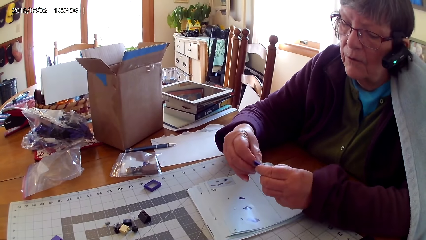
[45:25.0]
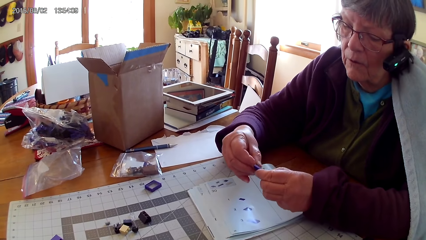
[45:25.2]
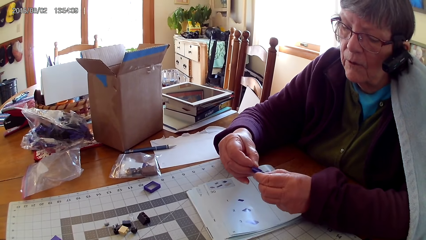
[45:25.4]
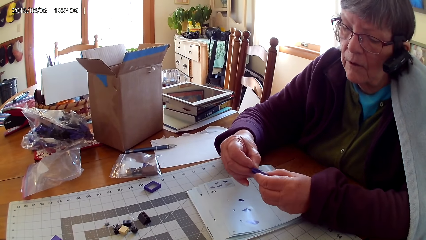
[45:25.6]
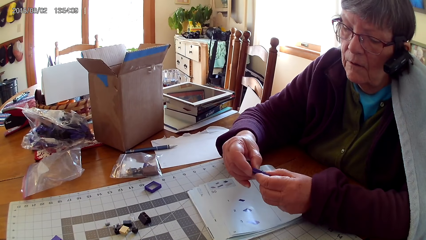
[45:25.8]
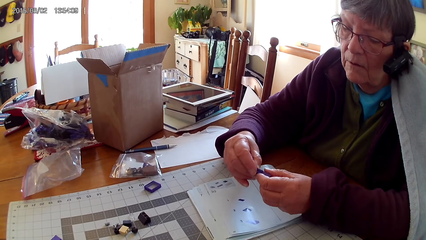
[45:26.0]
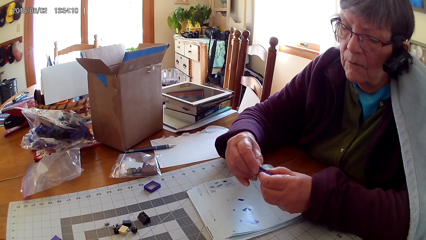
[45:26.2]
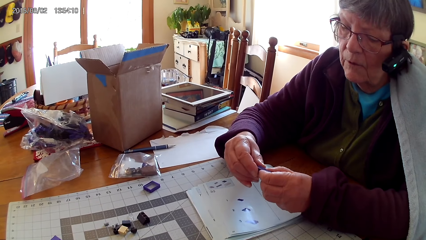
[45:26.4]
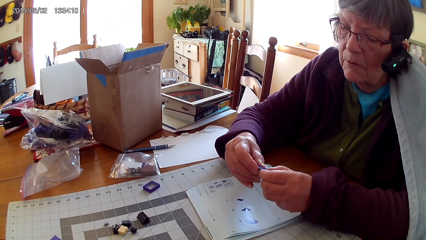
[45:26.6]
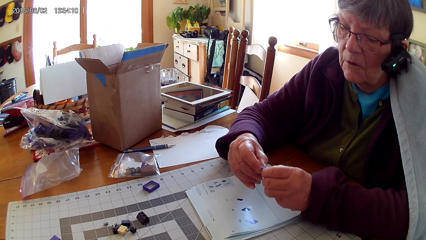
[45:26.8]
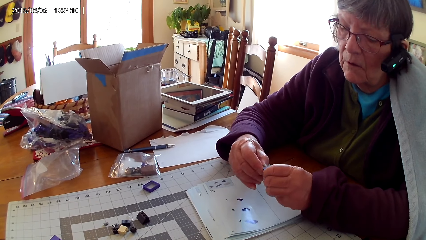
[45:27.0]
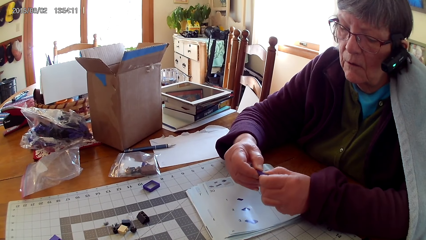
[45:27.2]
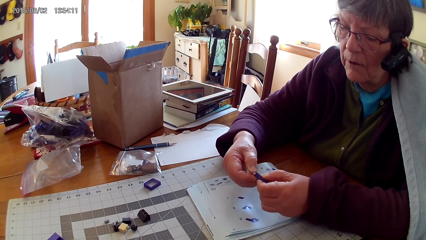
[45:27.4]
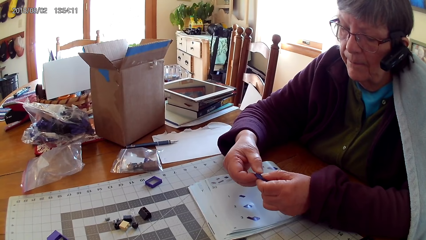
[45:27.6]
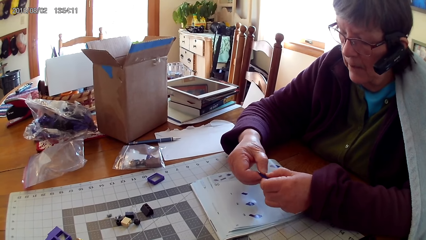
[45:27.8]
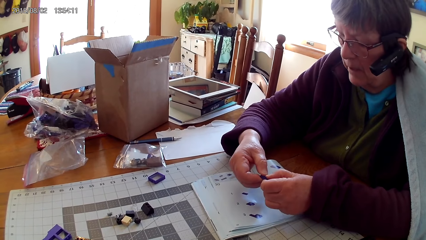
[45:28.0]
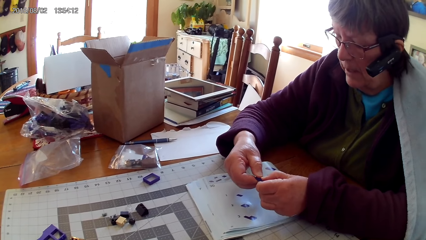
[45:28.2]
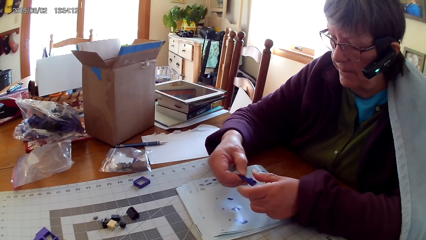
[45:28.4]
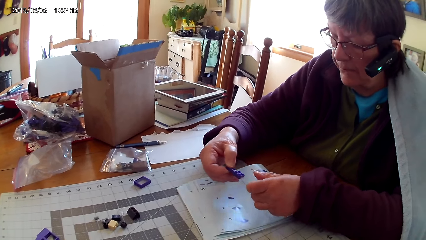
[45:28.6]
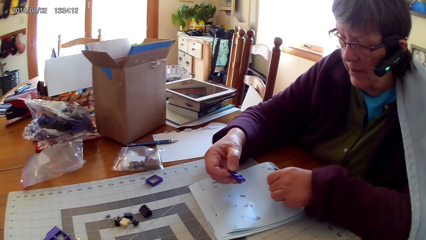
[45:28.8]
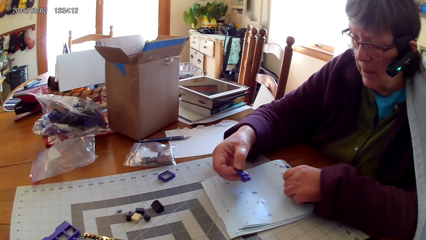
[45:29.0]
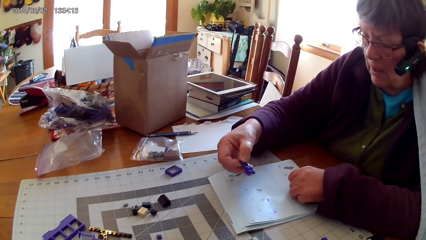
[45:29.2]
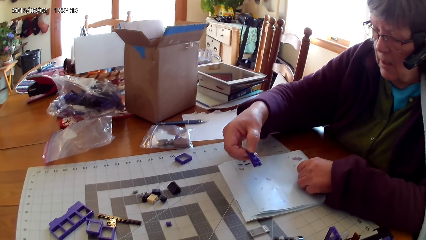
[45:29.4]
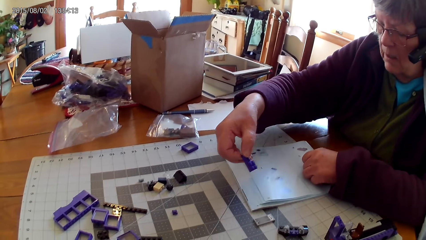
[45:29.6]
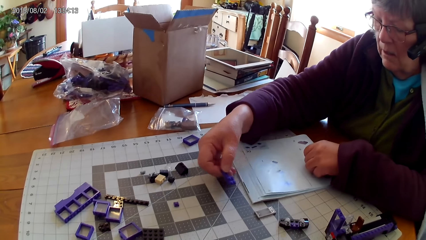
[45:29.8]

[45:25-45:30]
A person looks at the drawings on the book.

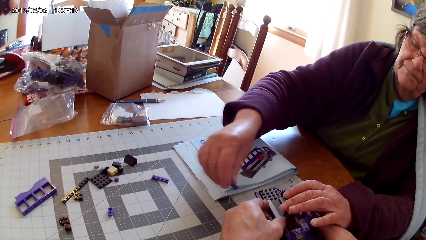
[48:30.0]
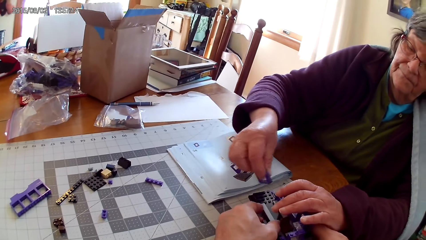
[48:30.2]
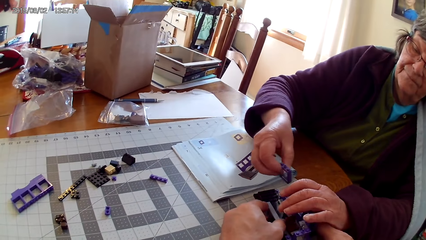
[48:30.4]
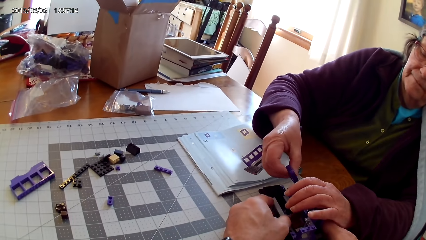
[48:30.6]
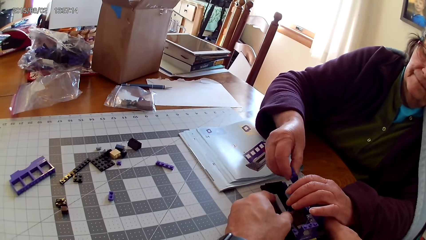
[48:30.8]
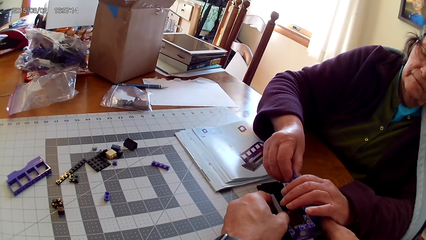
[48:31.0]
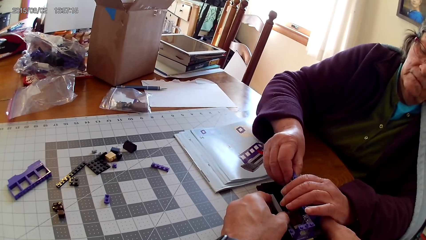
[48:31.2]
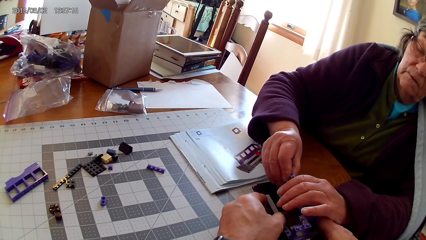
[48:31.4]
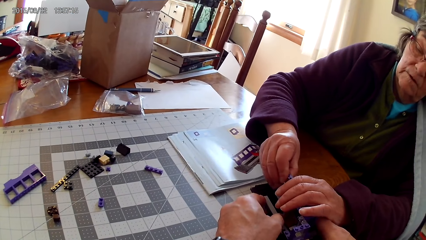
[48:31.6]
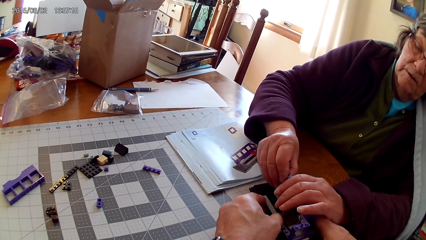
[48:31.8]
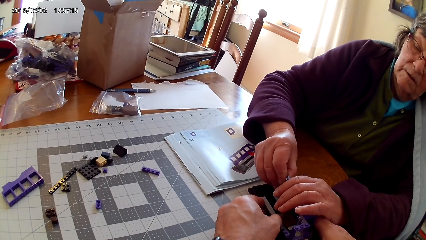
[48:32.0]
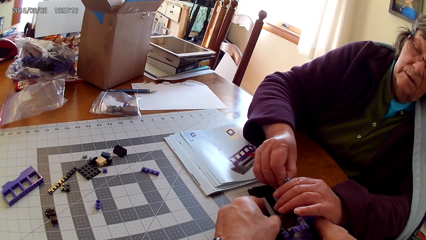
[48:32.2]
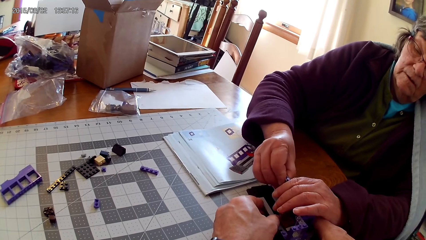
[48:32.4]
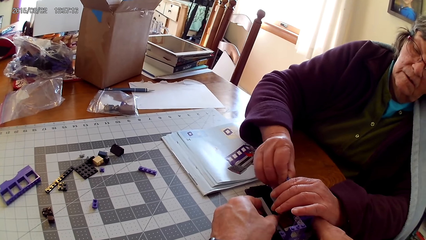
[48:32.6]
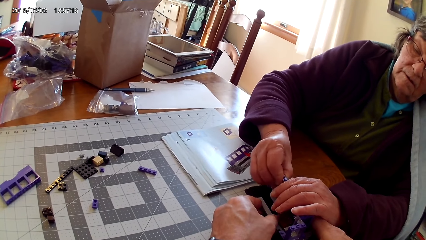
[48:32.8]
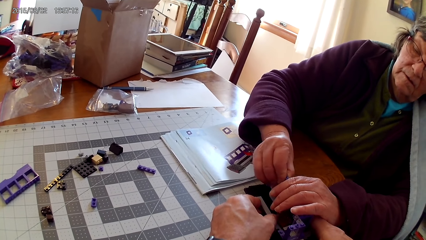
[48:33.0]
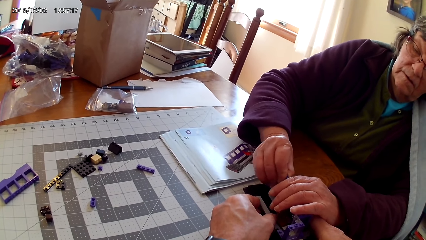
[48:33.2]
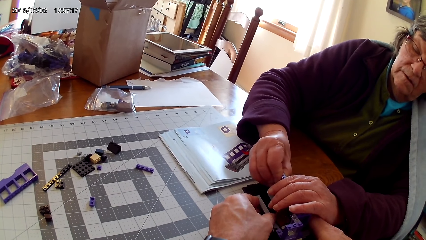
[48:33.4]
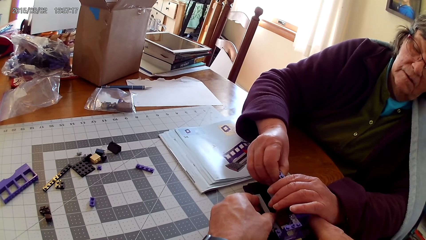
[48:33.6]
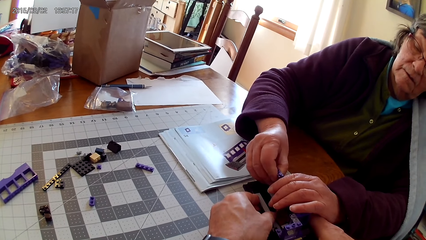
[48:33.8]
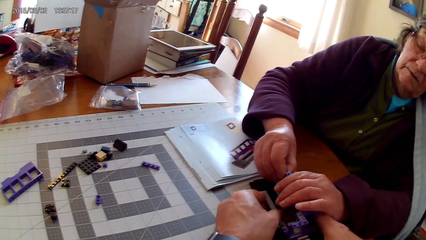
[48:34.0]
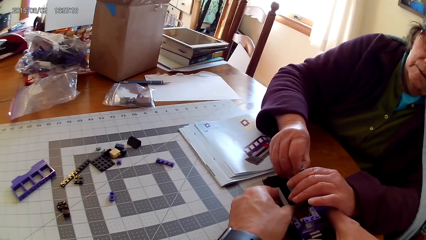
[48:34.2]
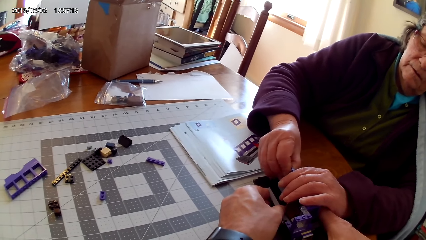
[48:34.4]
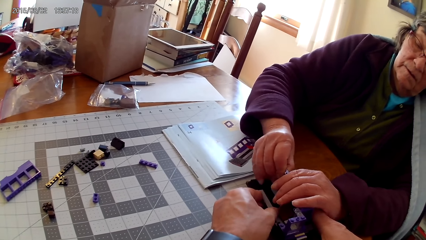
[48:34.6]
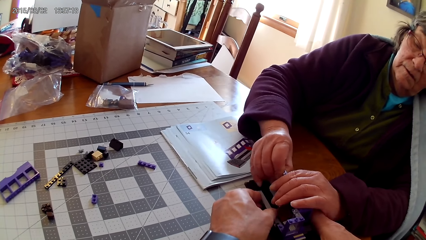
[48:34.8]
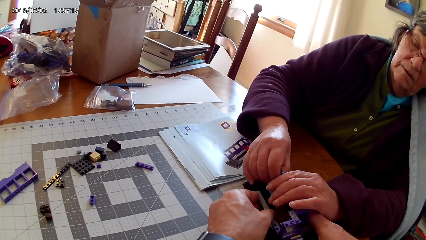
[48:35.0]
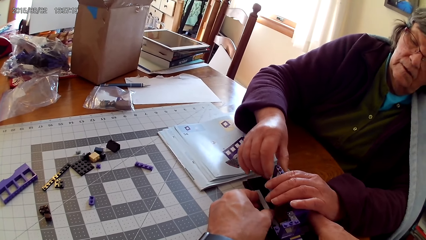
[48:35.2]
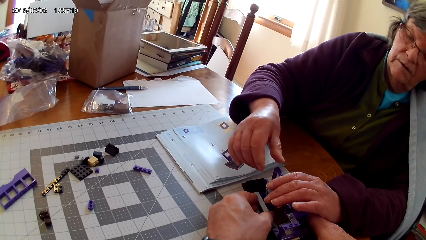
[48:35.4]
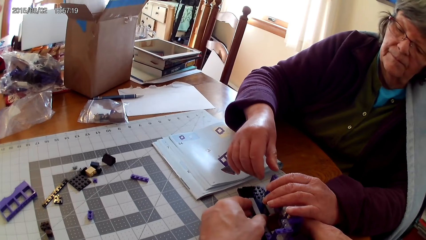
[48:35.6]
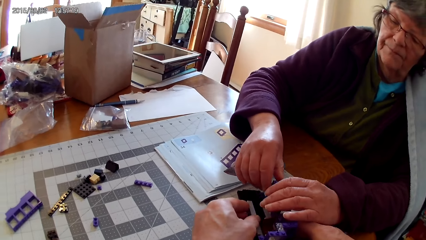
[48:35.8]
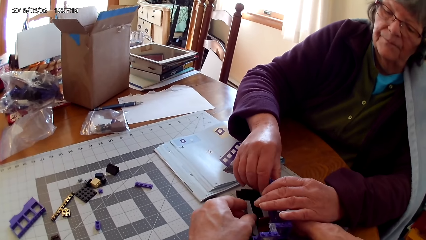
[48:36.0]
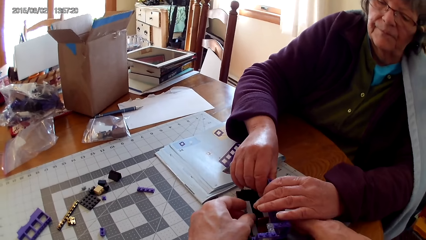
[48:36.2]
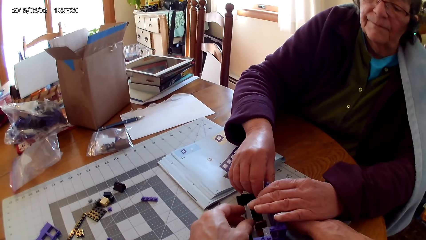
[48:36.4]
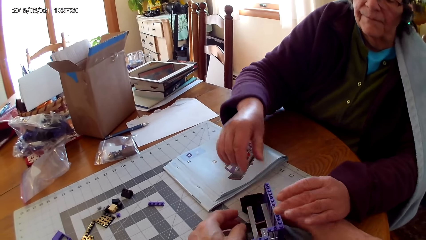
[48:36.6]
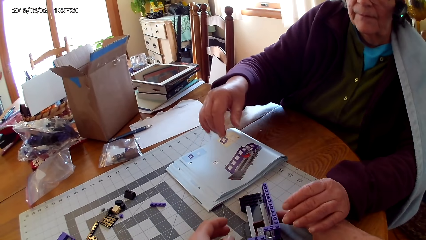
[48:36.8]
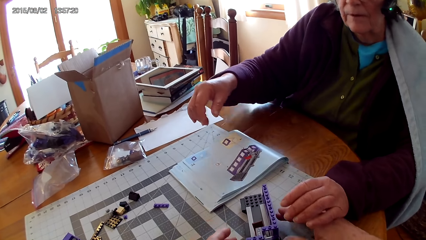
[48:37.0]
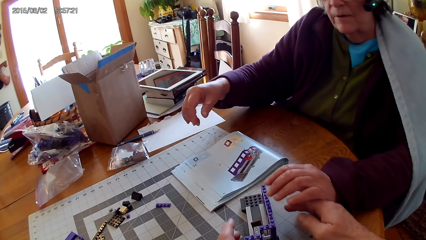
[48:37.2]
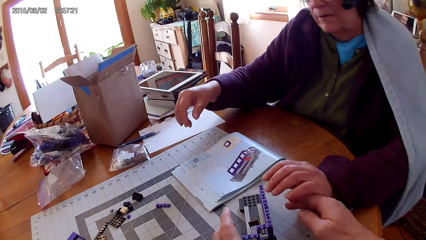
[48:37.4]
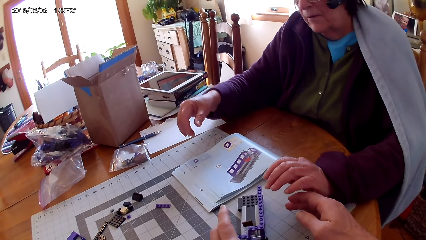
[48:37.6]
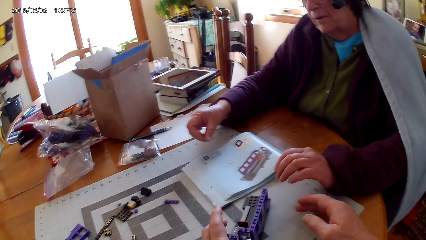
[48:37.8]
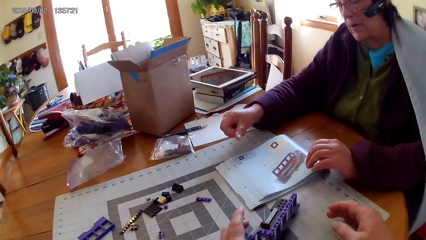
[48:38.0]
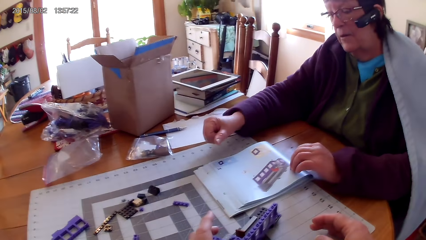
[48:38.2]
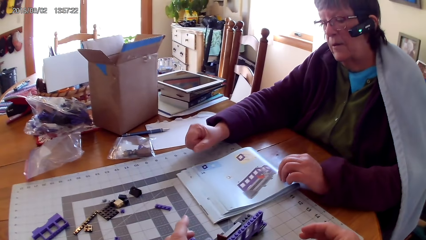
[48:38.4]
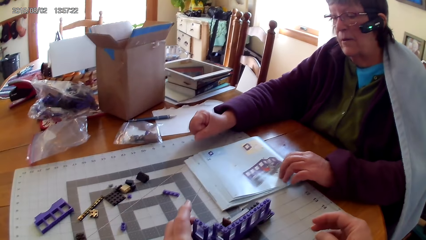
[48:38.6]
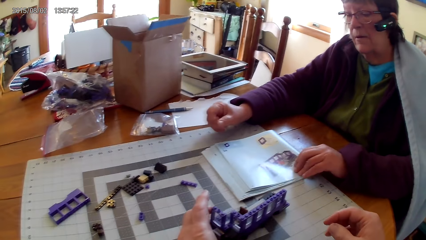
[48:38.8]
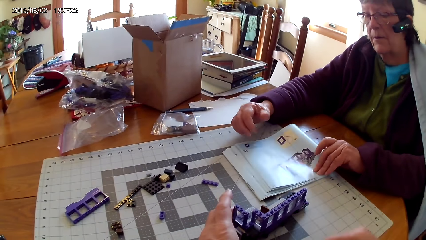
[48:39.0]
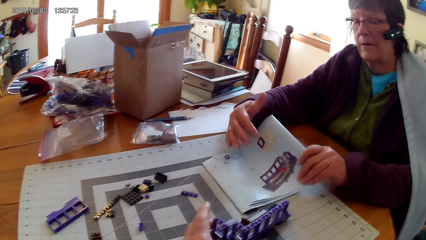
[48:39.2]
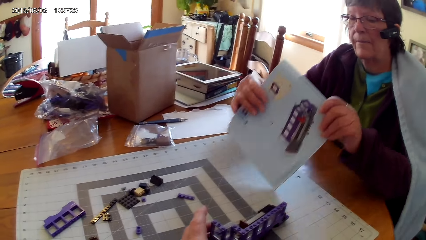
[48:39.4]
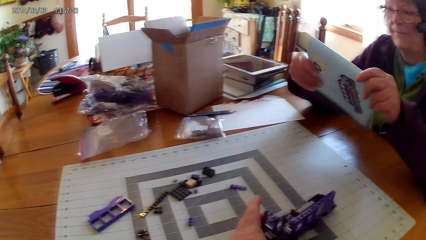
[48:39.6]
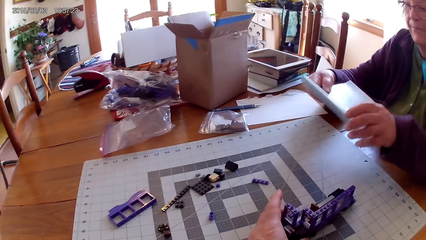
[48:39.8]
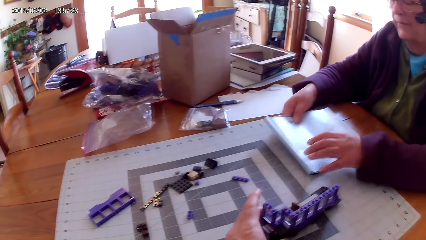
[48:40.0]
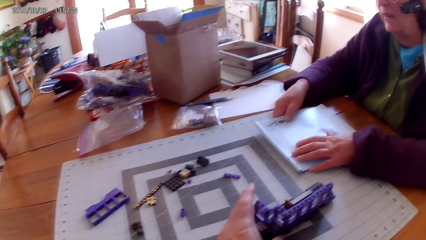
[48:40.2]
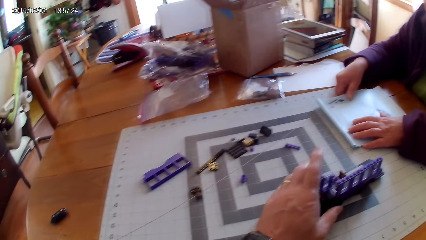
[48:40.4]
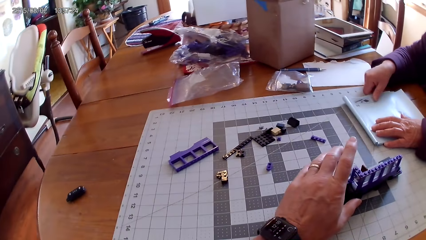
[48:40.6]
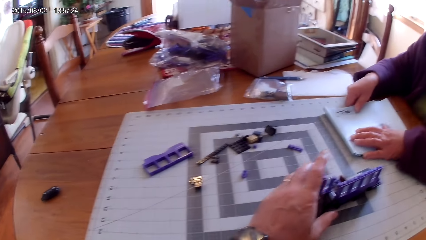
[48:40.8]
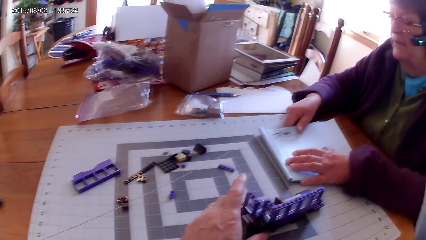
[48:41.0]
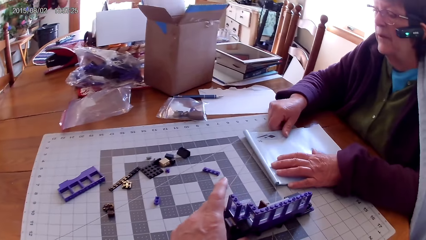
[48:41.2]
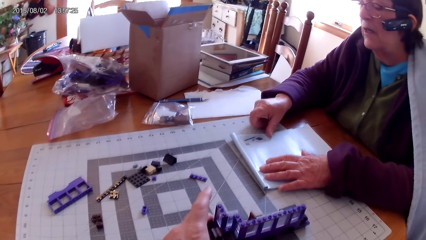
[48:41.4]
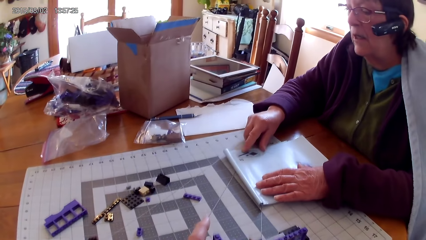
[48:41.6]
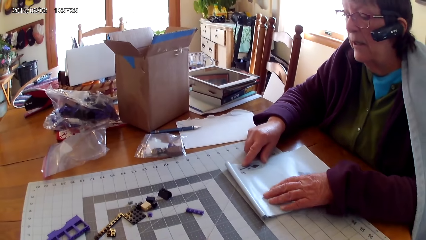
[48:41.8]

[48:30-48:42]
A lady picks the lego piece. The lady fixes the plastic interlocking block on the interlocking toy. The camera wearer holds the lego box. The lady turns the book. The lady lifts the lego book.
